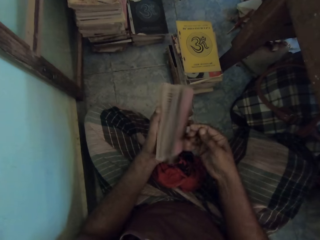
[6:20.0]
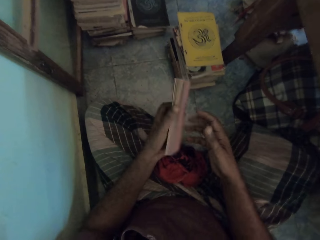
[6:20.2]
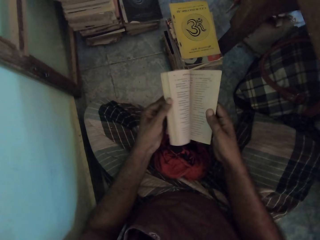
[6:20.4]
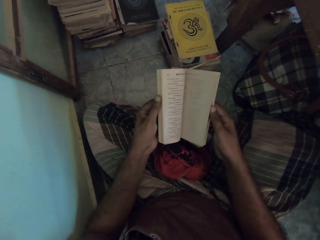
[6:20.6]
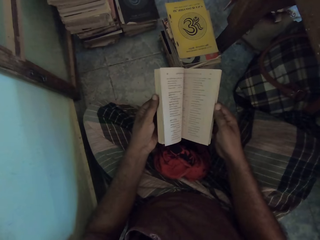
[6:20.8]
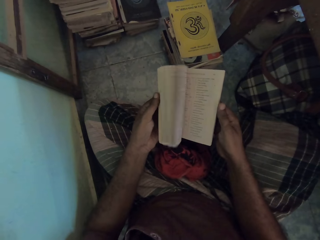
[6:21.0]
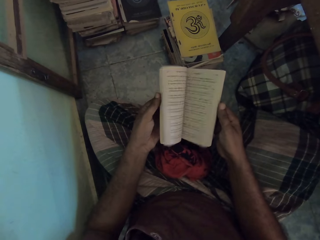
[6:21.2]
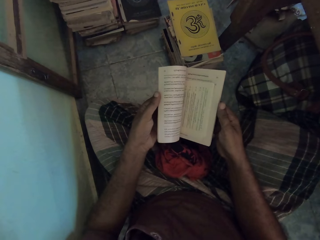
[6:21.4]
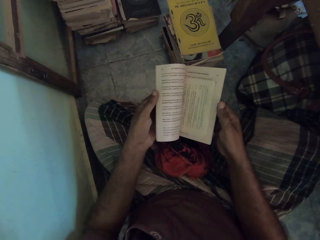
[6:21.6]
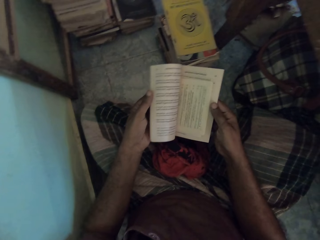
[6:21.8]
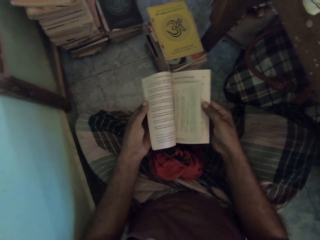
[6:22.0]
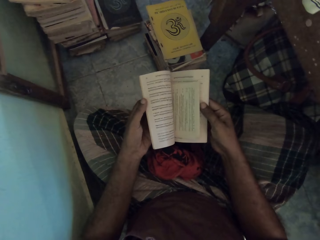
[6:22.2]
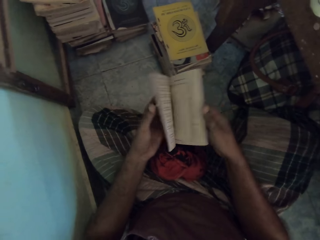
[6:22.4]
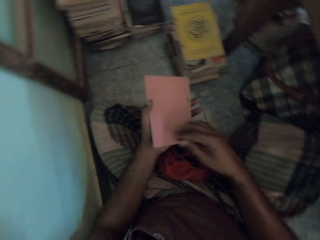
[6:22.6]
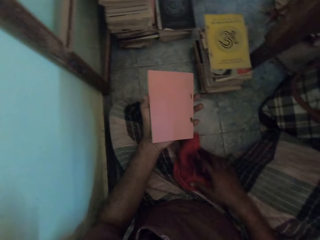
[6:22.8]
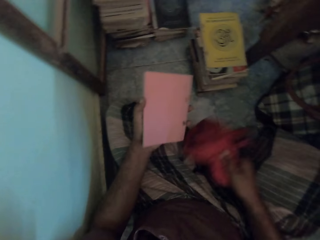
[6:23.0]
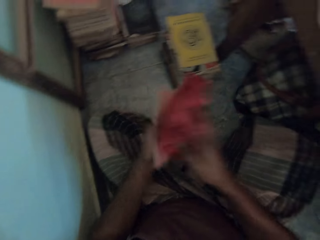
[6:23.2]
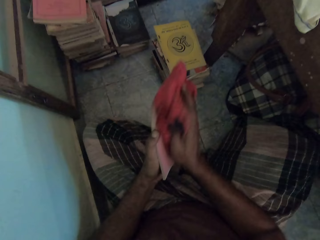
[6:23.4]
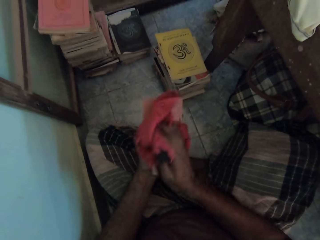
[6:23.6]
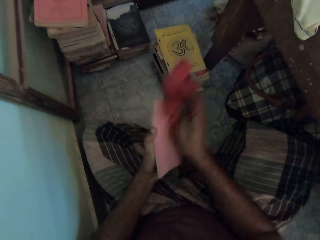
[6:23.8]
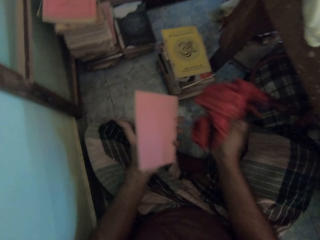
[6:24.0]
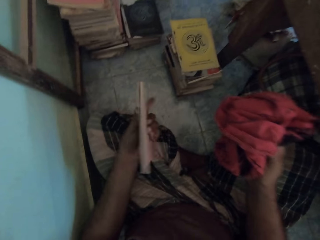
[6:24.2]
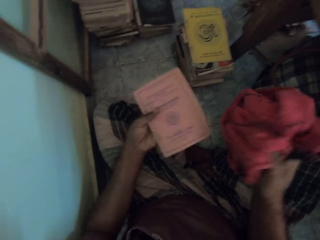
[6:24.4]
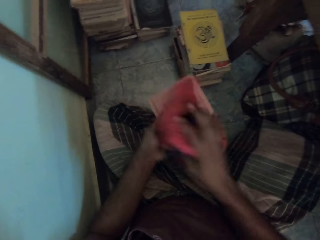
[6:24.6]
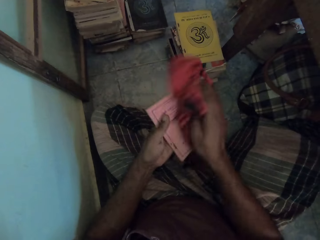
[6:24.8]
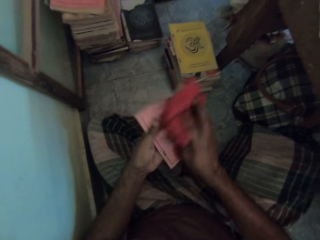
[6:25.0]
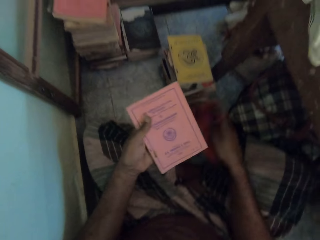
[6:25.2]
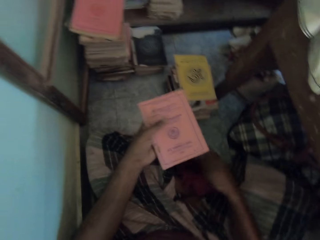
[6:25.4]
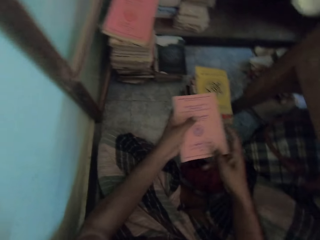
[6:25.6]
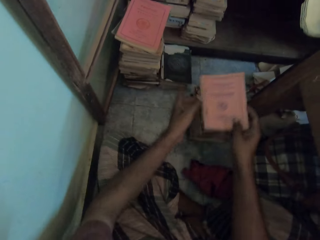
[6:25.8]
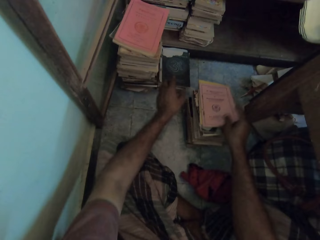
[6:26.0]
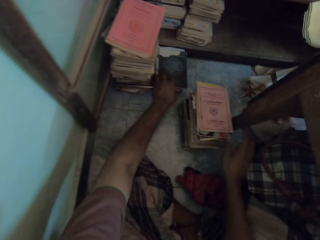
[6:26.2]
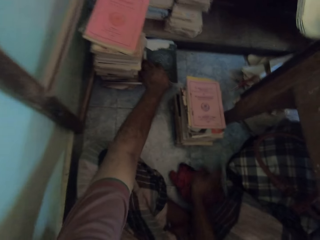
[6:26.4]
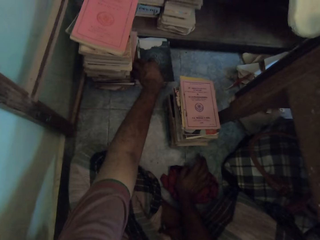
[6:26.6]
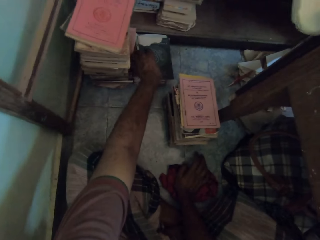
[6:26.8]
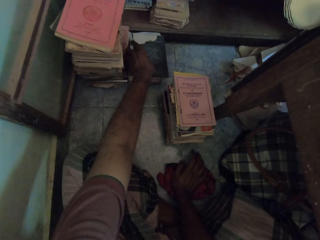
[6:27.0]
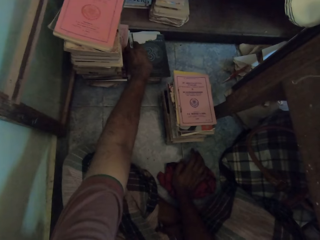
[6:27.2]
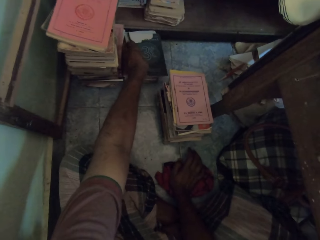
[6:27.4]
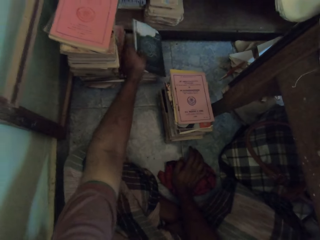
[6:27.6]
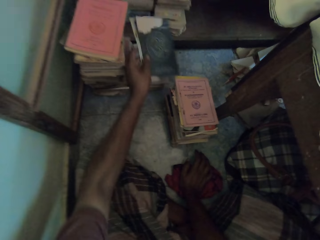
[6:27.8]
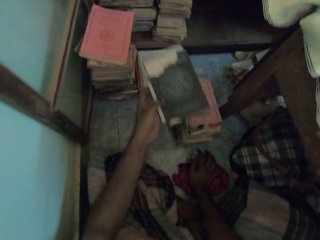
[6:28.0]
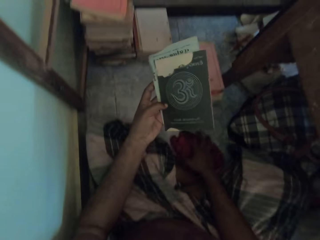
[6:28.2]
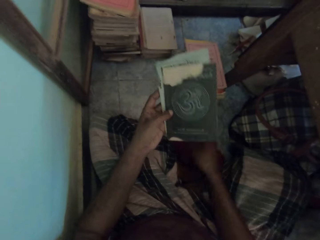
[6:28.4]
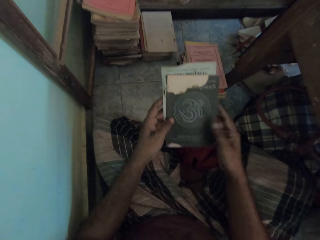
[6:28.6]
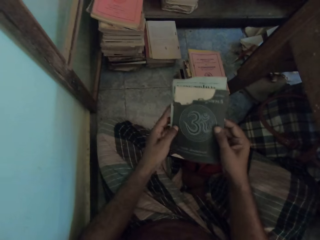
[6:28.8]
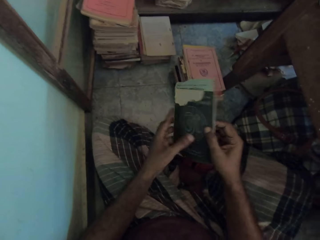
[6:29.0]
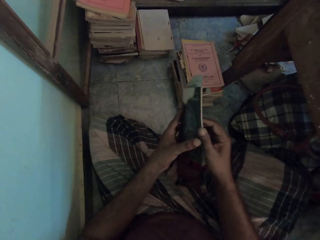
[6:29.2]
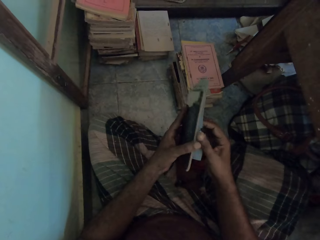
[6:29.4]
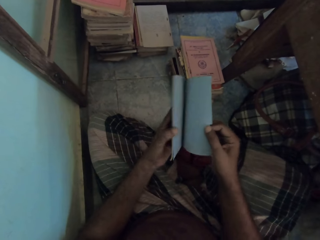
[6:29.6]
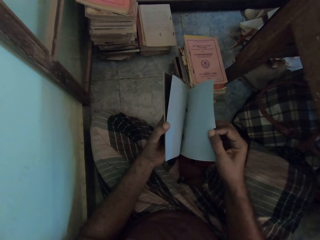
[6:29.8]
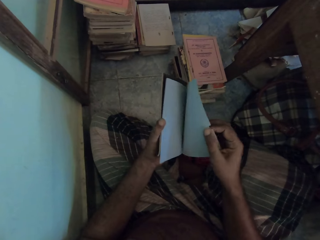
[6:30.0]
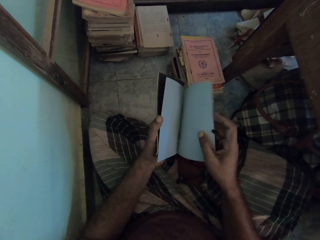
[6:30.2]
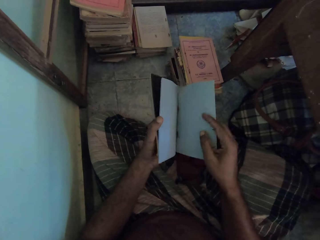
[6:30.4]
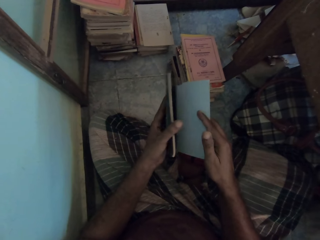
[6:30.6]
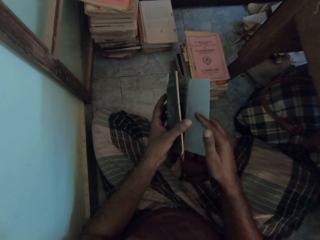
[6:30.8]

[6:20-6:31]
The camera wearer opens book pages. They pick a cloth. They wipe a book with the cloth. They turn the book. They wipe the book with the cloth. They put the cloth on the lap. They put the book on a pile of books. They pick a book. They pick a paper. They turn the book.

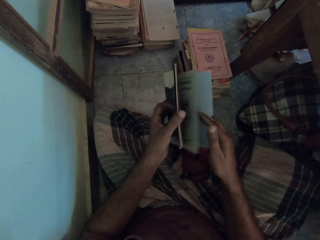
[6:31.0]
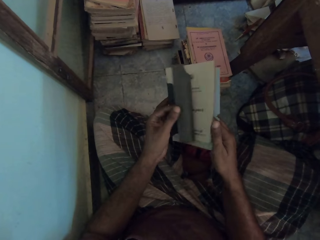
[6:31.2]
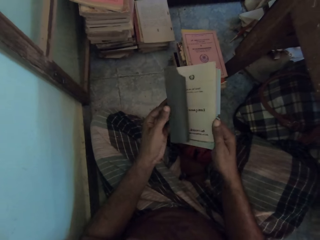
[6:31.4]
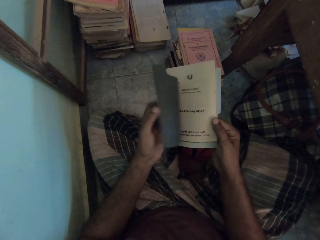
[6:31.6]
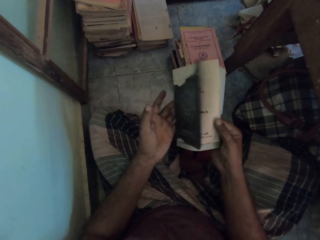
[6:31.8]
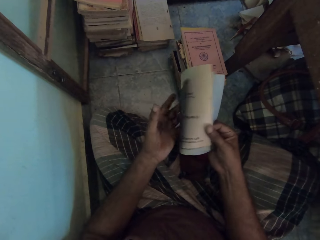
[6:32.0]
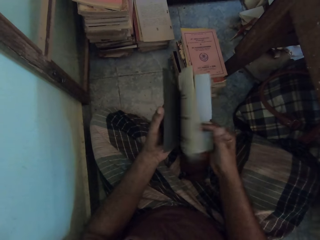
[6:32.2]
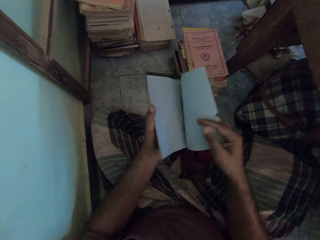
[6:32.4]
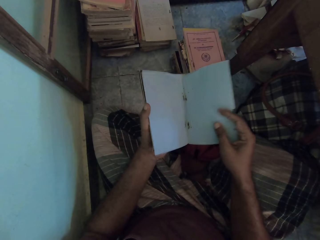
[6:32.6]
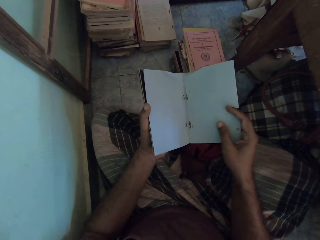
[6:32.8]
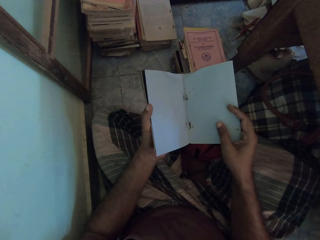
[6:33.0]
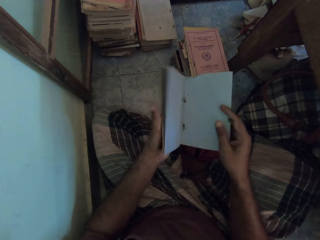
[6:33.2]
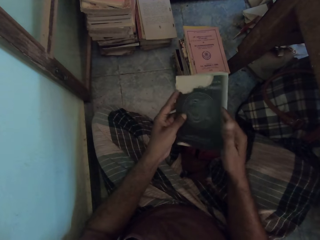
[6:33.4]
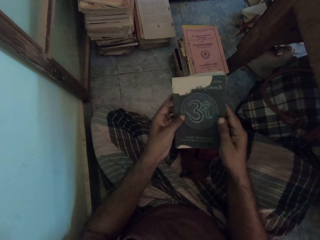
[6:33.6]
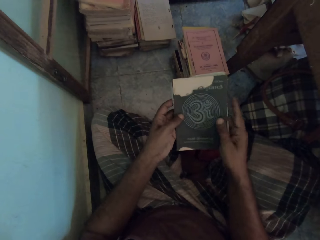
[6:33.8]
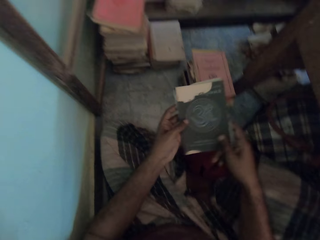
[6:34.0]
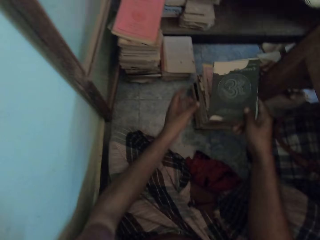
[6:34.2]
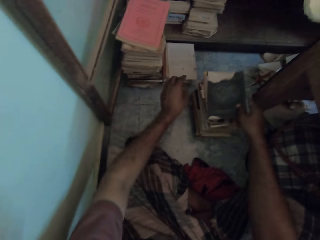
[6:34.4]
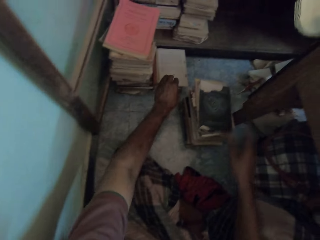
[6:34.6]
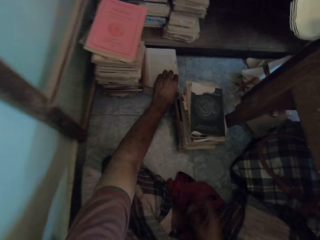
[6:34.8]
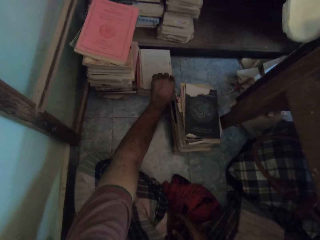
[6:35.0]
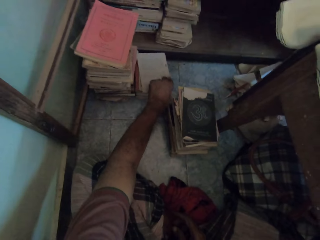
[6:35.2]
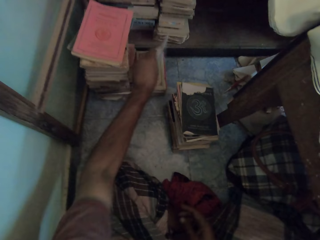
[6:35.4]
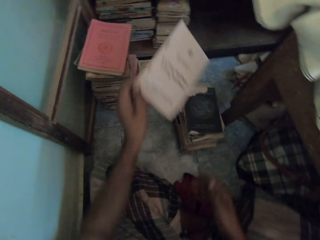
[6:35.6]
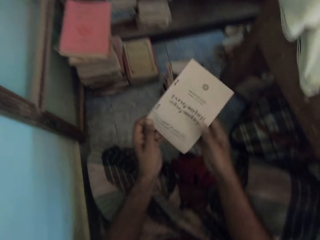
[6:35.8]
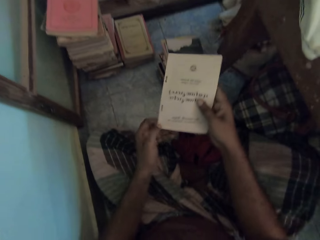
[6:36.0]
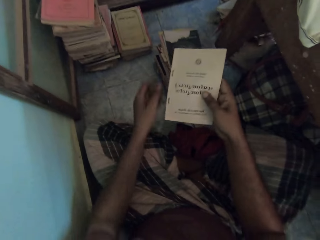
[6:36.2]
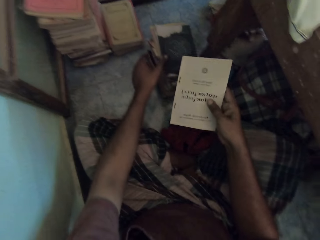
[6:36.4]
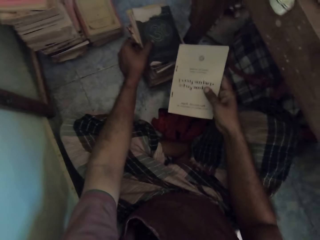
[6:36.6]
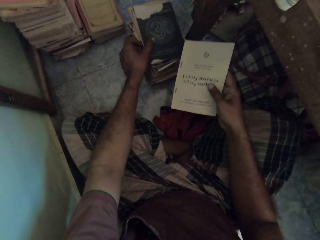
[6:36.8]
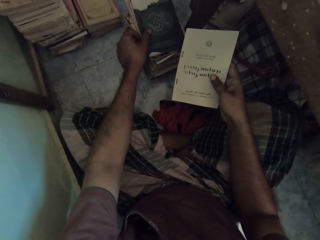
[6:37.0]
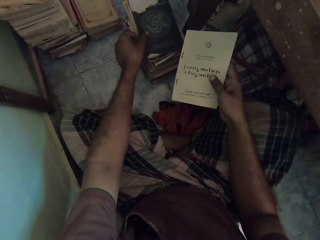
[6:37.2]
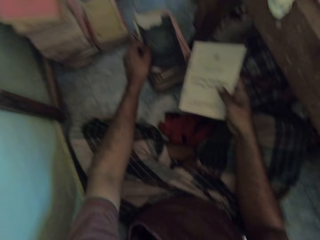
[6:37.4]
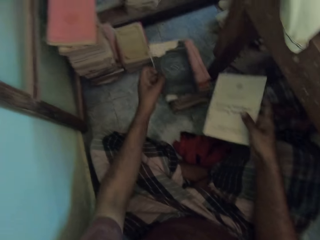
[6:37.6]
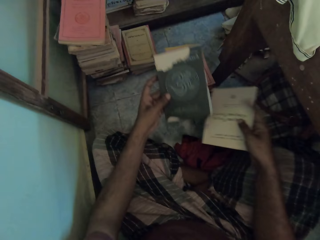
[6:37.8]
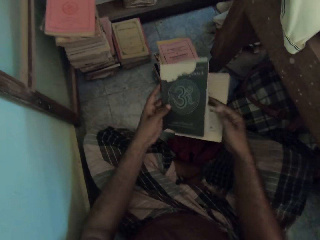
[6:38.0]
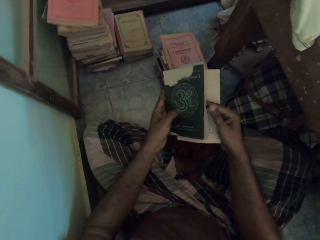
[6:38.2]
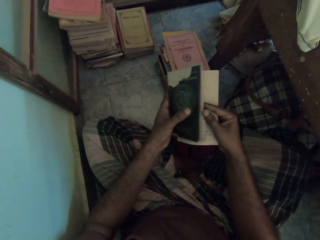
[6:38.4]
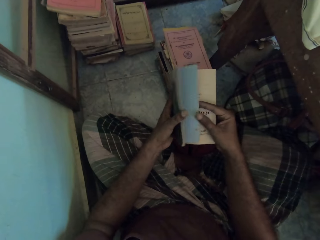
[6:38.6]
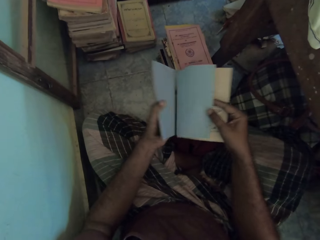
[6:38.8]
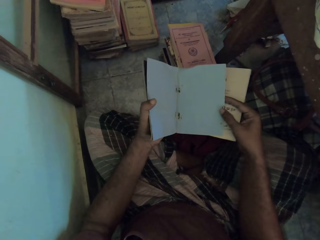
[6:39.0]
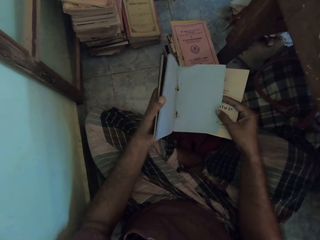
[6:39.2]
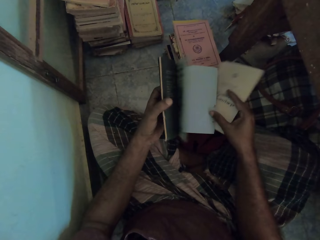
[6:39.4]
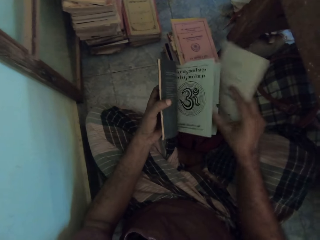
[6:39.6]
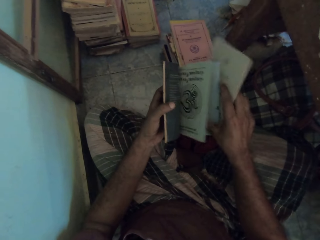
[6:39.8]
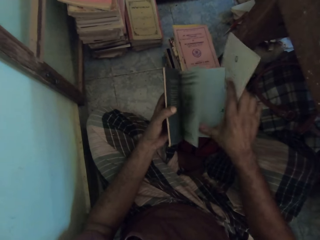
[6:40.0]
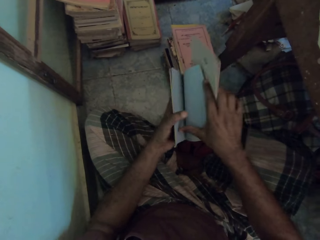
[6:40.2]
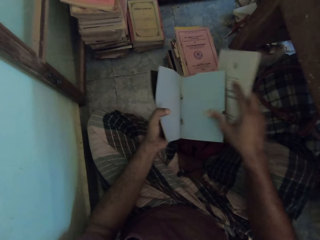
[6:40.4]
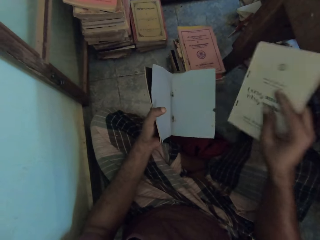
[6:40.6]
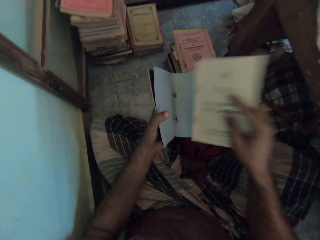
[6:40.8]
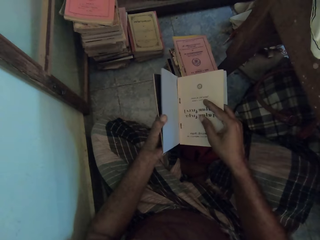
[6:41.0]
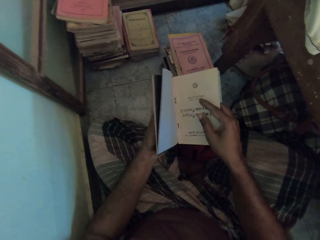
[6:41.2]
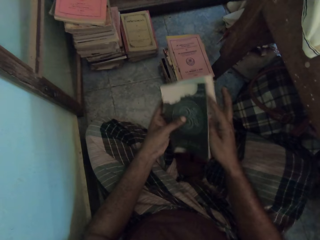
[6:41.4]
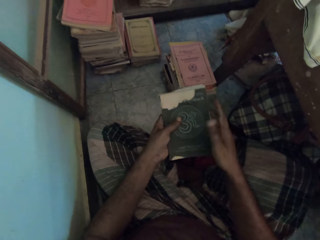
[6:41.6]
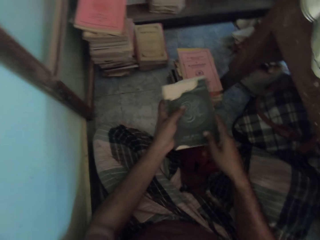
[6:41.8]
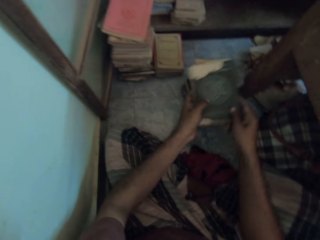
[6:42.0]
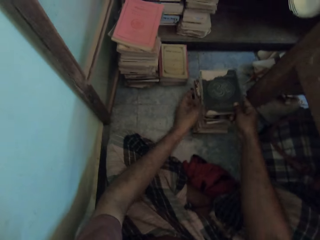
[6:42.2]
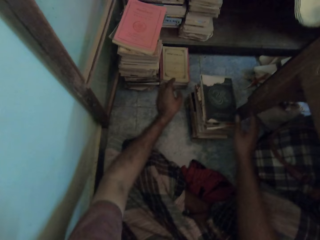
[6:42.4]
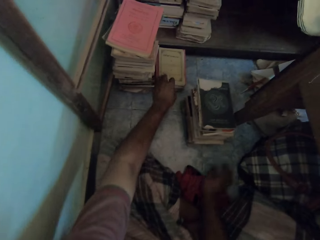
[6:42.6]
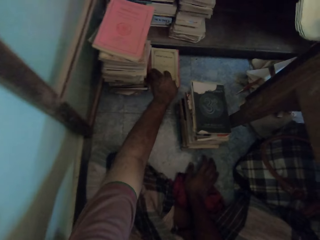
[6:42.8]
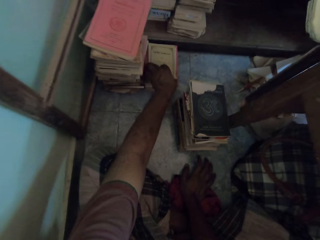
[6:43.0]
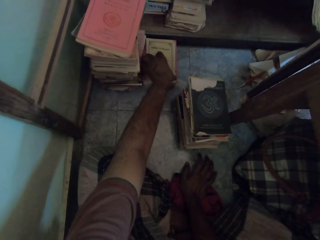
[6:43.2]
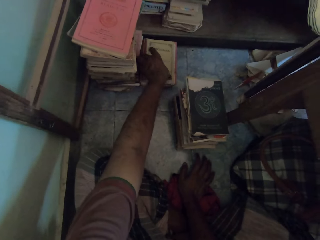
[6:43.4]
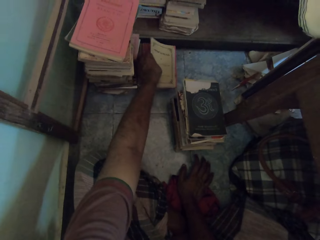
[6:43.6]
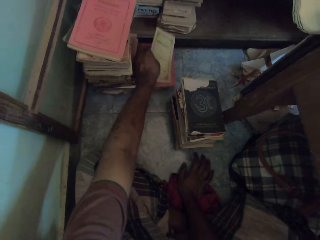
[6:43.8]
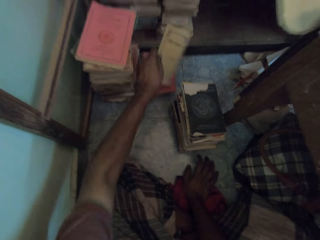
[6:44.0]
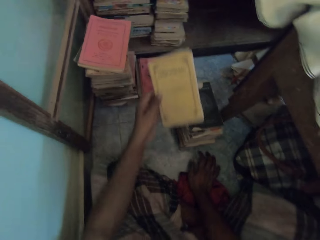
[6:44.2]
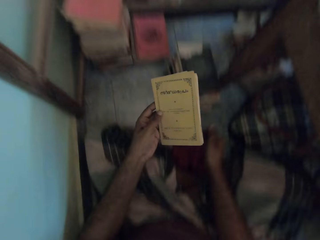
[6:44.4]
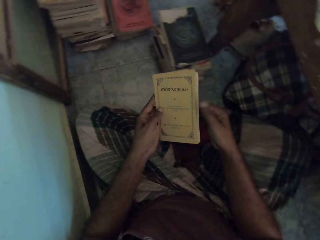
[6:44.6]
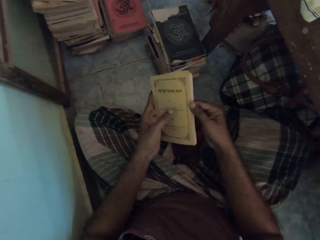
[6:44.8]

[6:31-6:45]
The camera wearer opens book pages. They look at a paper. They turn a book. They put the book on a pile of books. They put the paper on the pile of books. They pick a book. They pick another book. They open the paper. They put a book in the paper. They put books on the pile of books. They pick a book.
